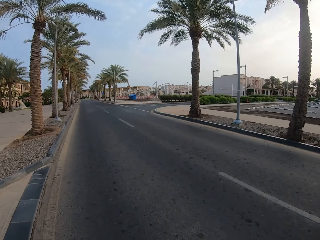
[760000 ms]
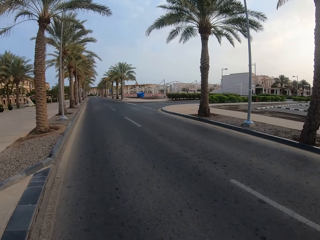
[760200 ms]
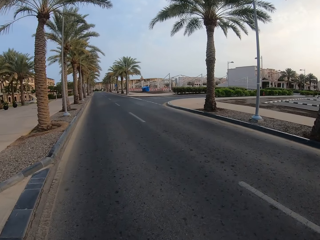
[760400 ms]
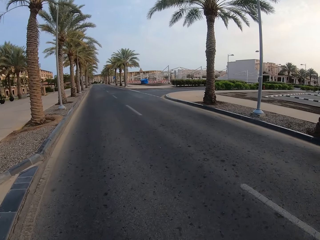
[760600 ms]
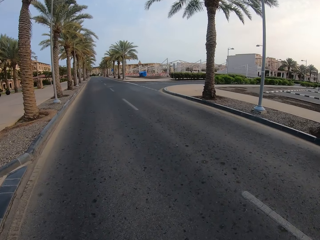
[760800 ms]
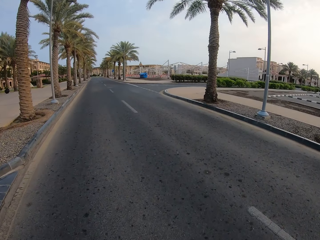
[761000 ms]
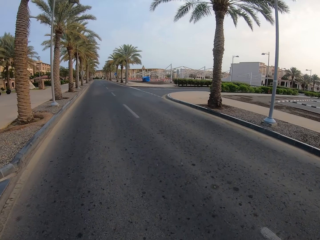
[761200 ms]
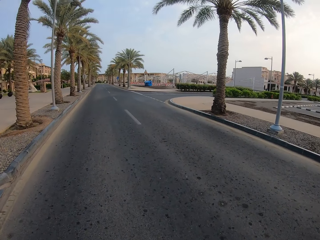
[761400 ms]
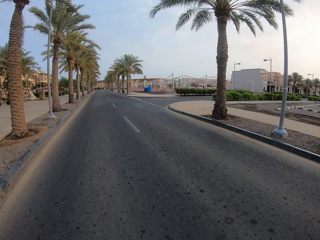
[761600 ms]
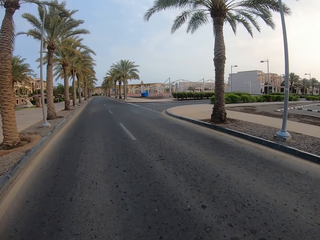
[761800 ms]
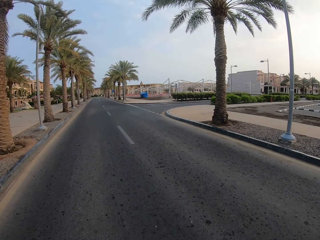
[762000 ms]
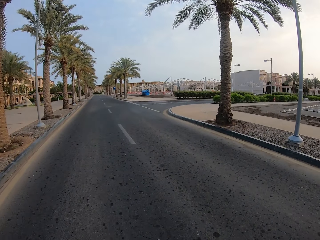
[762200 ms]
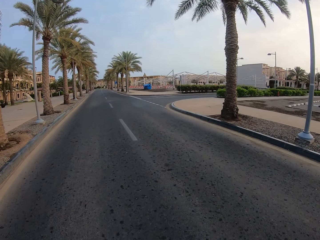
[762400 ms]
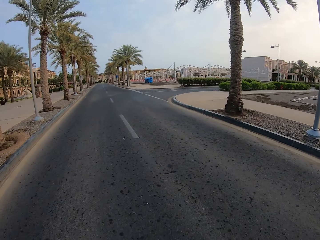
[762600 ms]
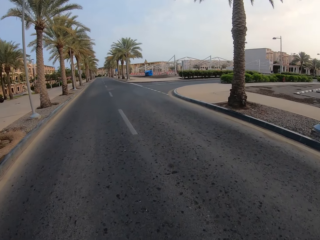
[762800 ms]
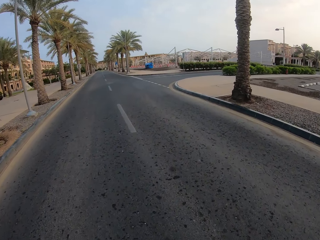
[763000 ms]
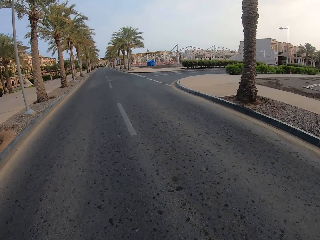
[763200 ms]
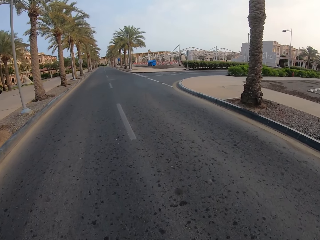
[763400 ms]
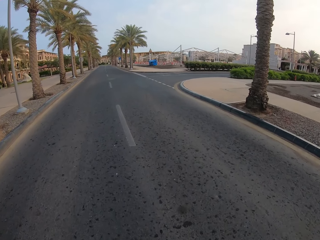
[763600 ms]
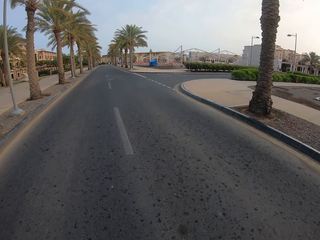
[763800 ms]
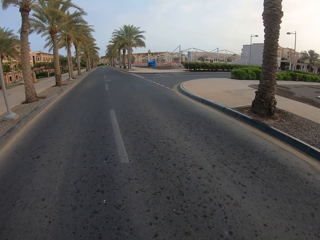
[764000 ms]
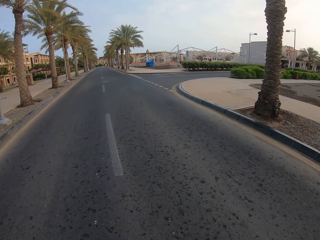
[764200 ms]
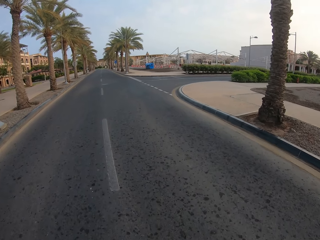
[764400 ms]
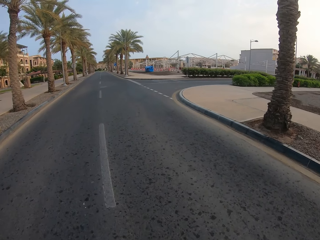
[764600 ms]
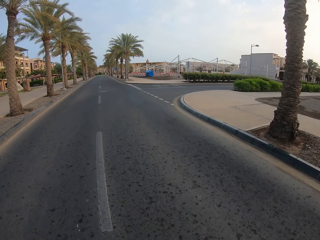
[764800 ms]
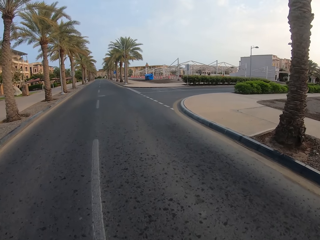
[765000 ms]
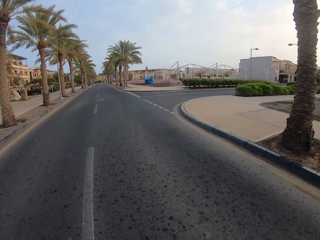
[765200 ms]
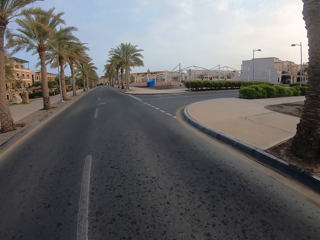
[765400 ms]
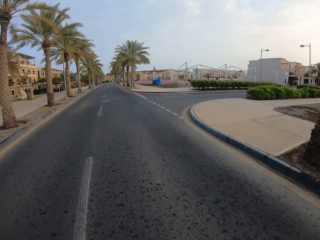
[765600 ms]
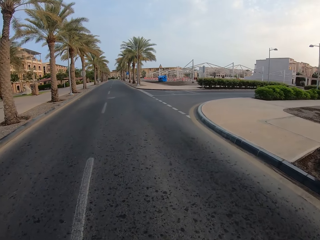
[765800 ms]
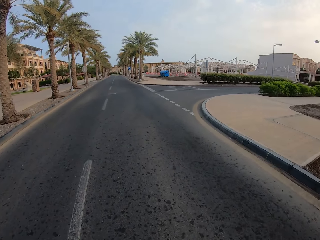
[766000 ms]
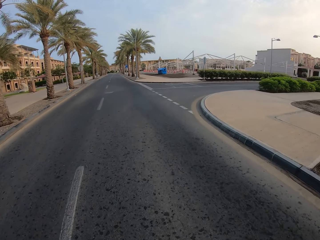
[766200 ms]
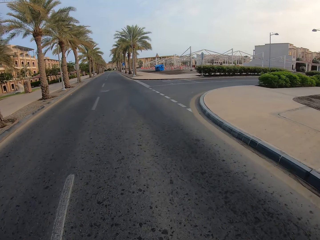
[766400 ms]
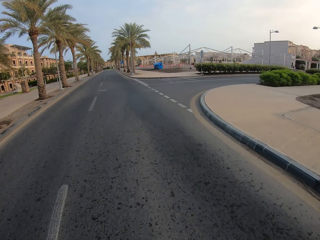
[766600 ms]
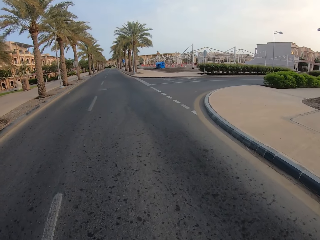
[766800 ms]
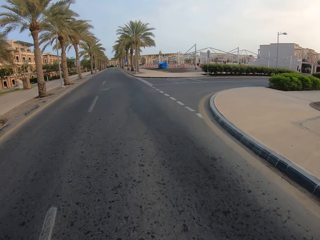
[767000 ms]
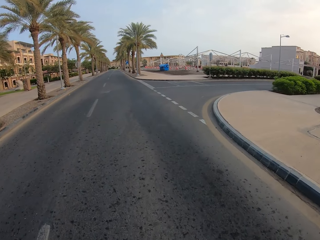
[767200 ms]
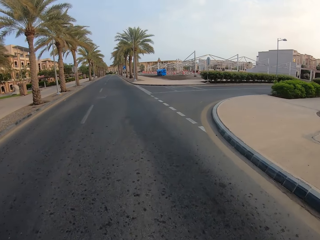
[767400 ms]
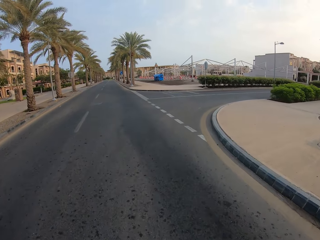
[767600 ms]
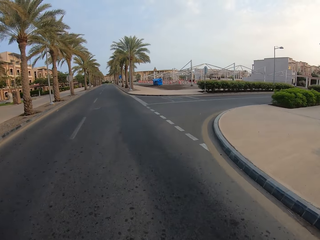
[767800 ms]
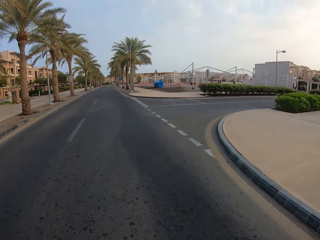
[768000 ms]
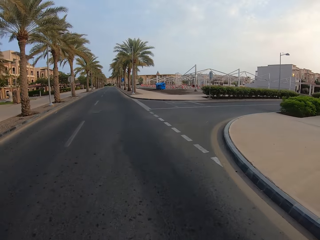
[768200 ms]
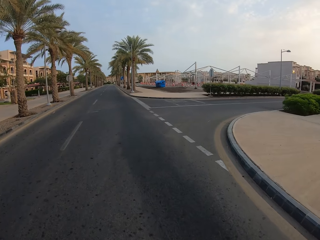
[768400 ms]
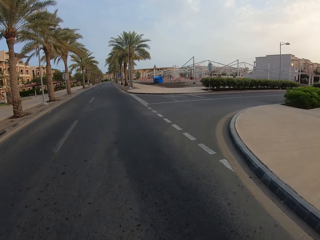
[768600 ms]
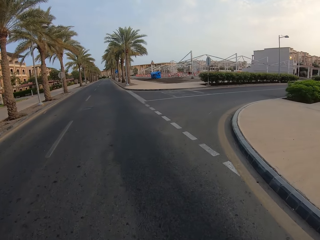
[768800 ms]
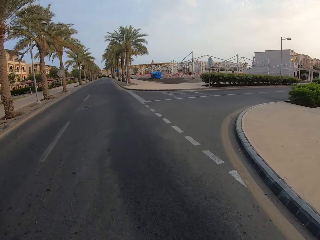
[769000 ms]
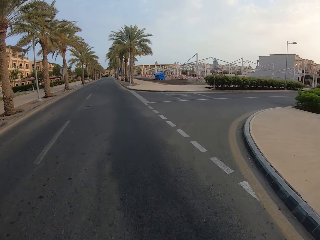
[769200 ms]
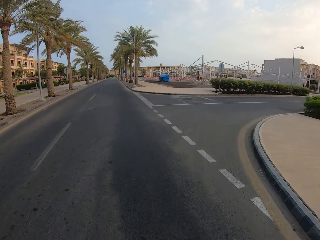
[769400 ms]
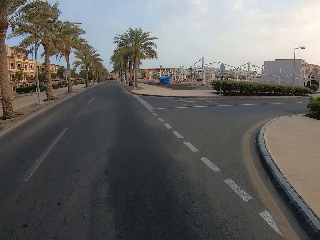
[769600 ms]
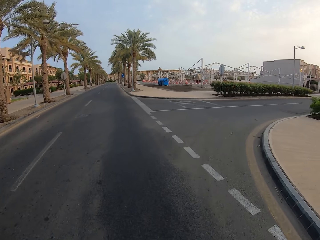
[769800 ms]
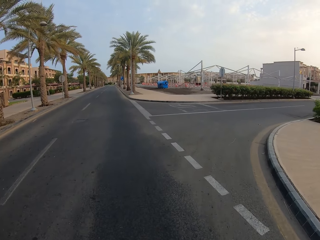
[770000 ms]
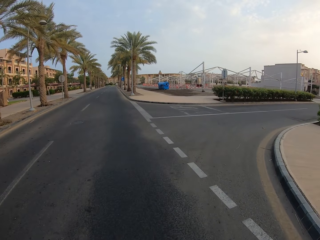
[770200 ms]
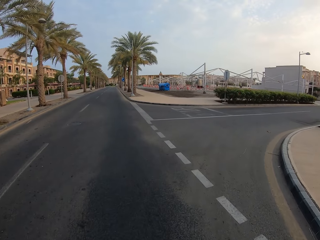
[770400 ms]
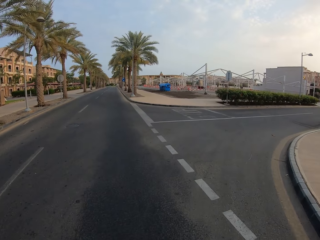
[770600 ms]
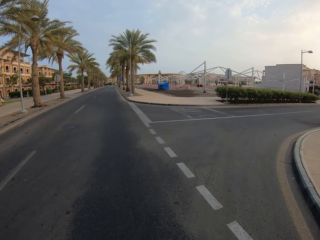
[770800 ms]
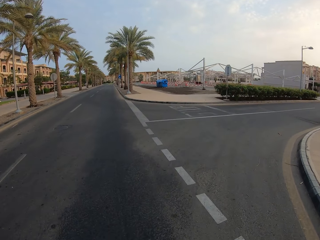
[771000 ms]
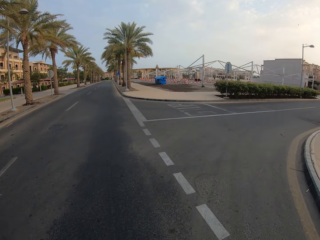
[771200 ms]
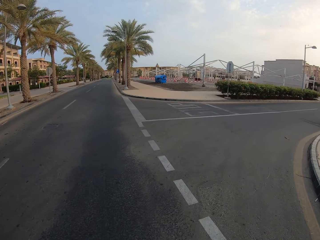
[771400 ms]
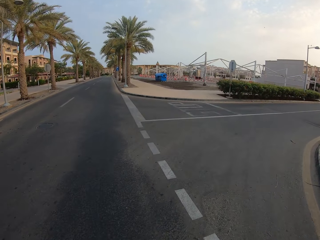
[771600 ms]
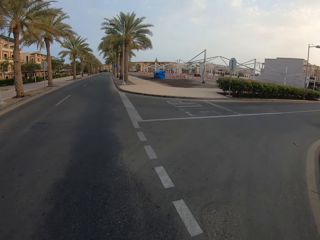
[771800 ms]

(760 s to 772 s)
The camera wearer crosses the road.

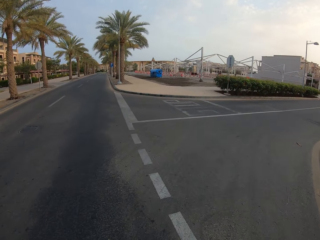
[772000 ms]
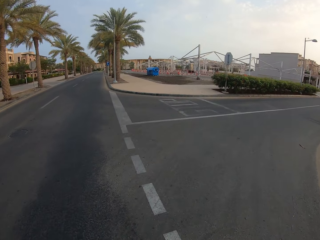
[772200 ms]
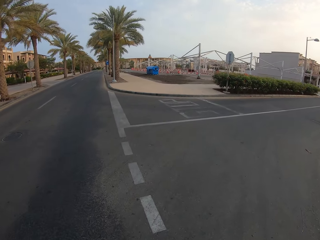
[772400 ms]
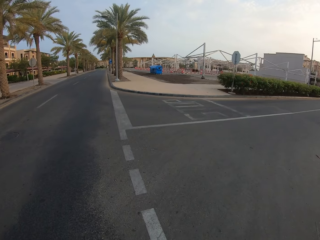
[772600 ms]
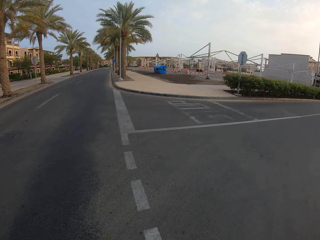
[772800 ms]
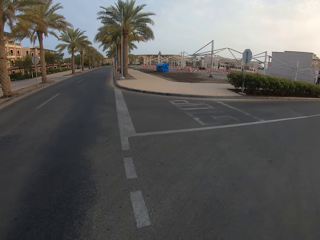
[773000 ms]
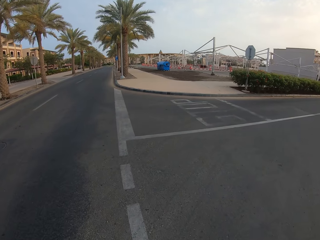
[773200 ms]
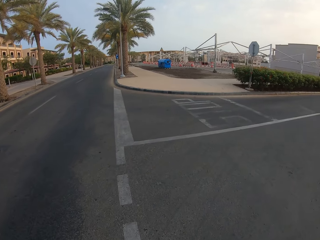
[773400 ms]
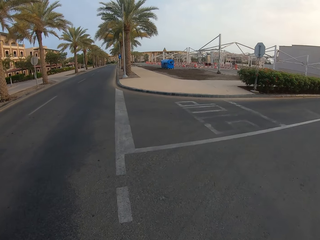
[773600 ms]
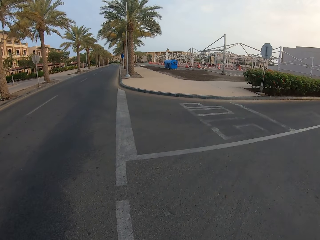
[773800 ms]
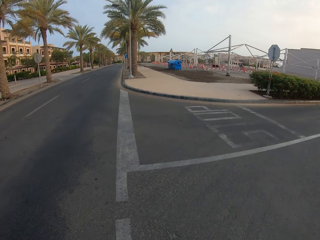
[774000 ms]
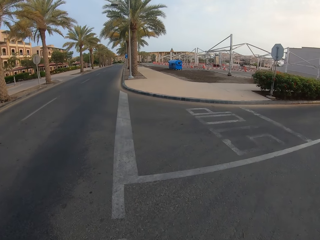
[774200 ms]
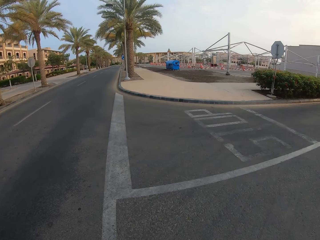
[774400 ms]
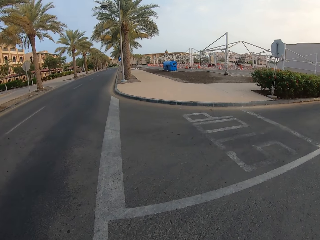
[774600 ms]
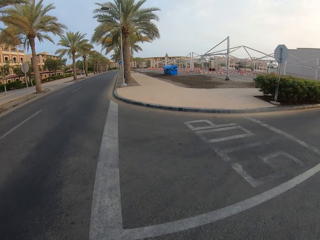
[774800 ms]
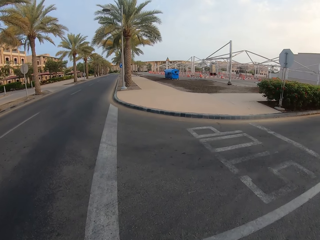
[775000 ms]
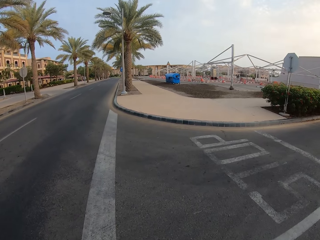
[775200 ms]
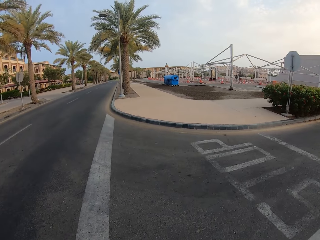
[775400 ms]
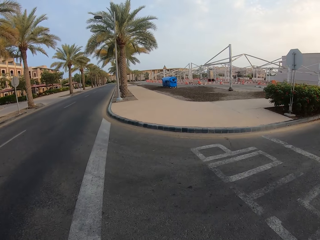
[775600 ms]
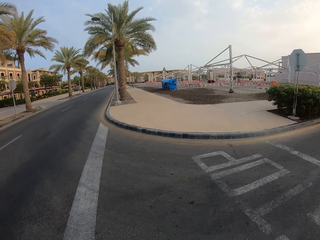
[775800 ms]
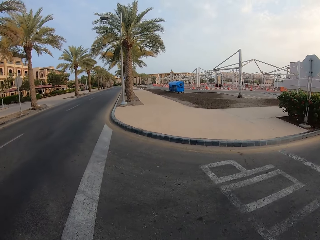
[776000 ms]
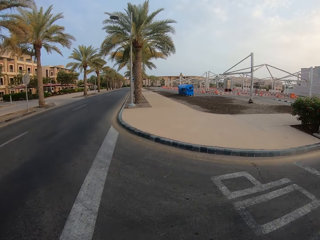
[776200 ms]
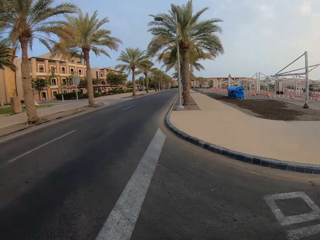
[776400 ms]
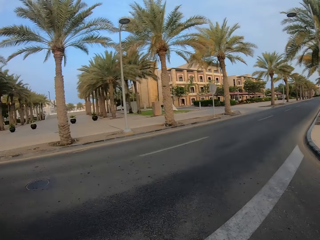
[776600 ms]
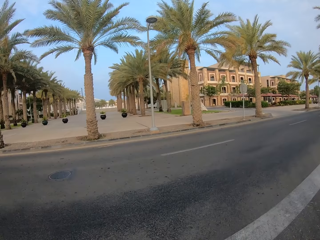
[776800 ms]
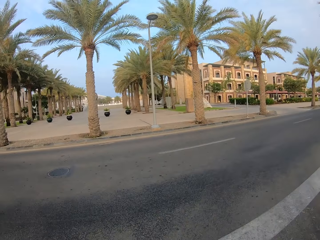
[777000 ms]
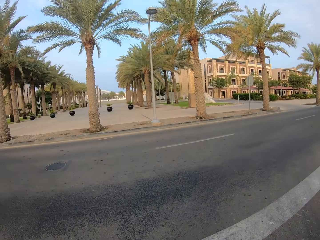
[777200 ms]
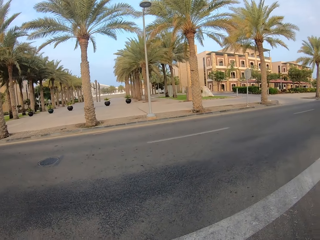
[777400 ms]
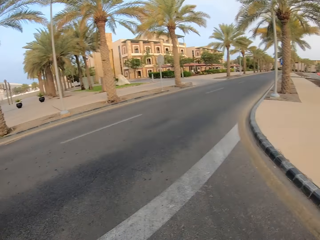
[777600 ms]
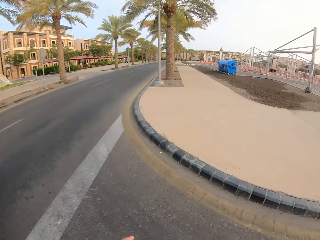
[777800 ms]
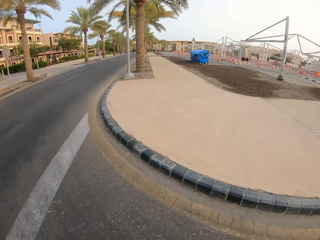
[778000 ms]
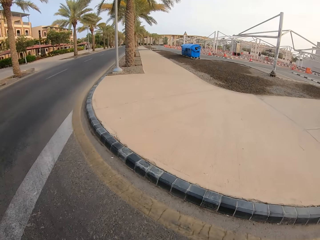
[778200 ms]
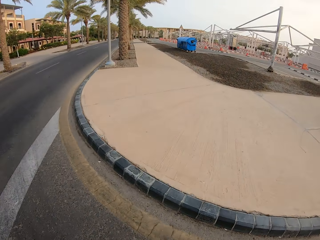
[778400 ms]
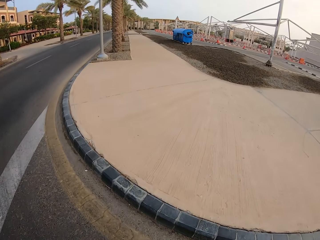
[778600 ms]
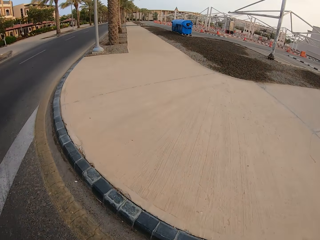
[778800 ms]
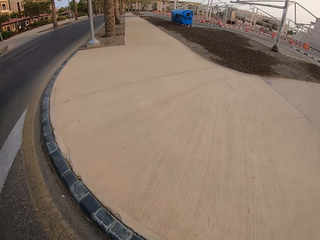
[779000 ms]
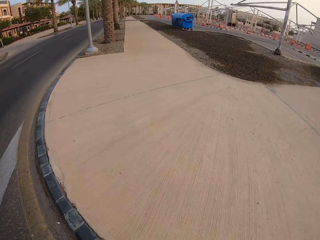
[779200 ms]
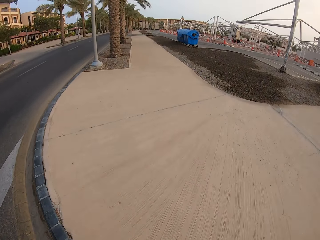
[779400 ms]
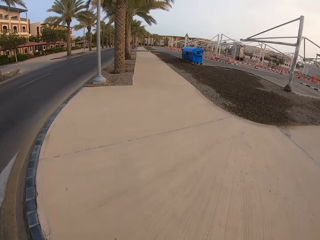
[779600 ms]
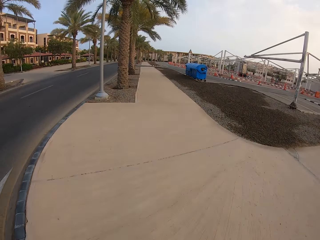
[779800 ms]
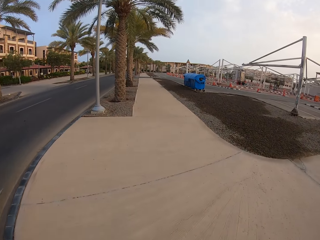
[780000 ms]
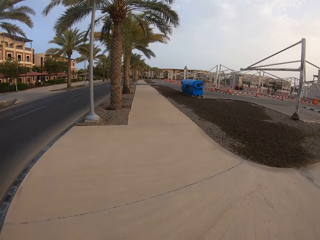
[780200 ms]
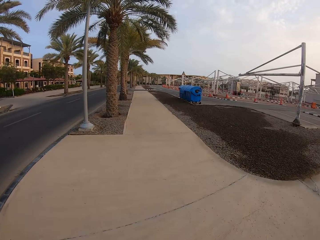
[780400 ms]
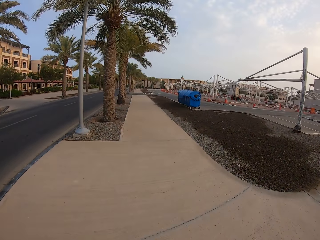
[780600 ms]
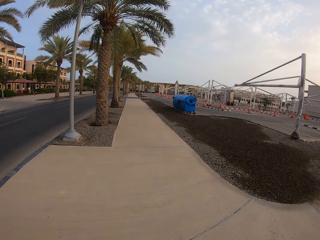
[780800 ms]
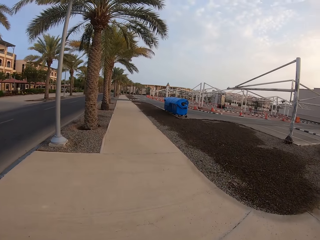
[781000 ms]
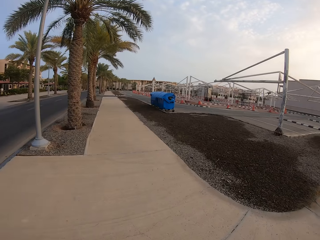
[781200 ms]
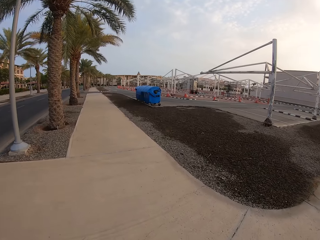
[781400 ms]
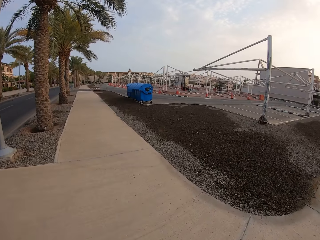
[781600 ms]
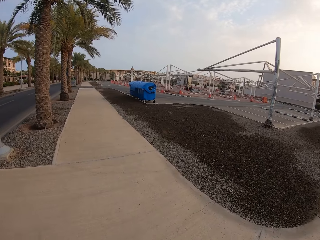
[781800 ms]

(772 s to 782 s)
The camera wearer looks at the side of the road. They walk along the sidewalk.
